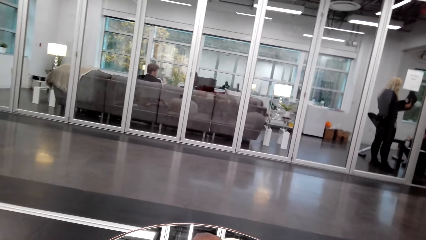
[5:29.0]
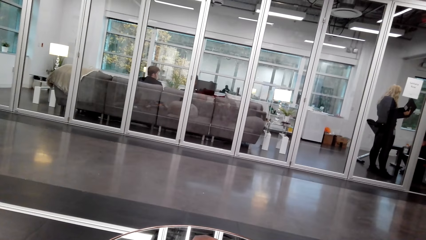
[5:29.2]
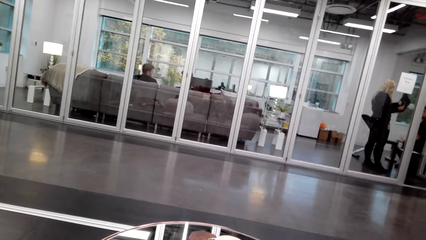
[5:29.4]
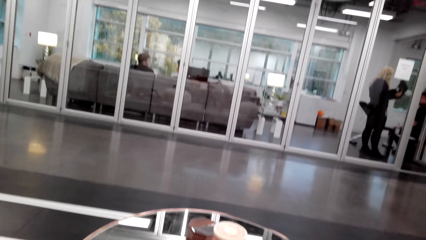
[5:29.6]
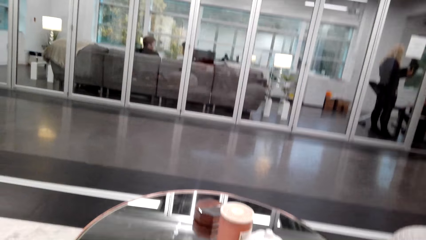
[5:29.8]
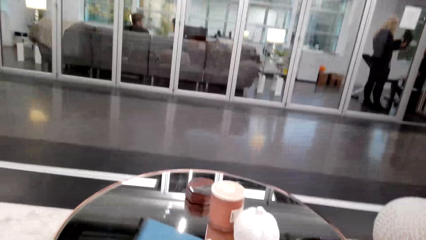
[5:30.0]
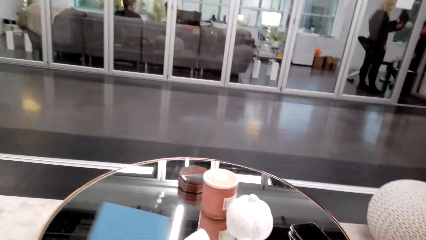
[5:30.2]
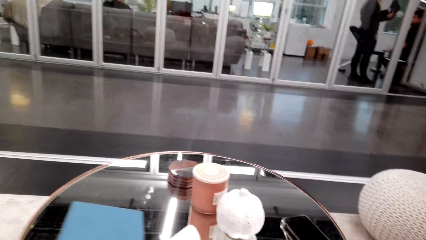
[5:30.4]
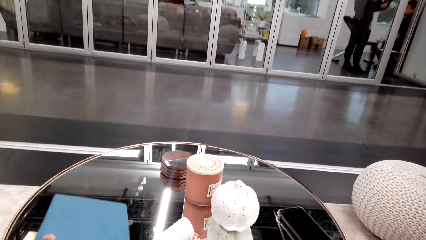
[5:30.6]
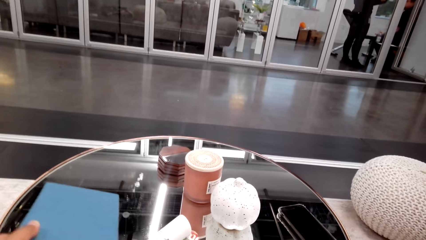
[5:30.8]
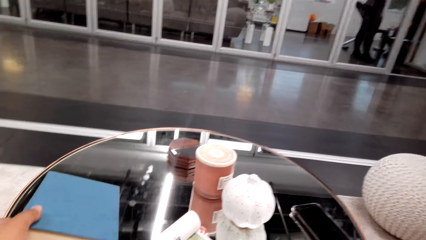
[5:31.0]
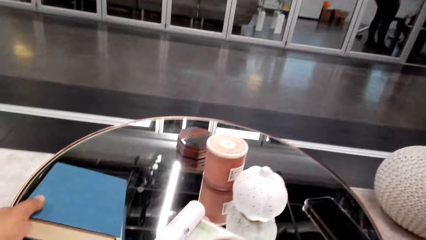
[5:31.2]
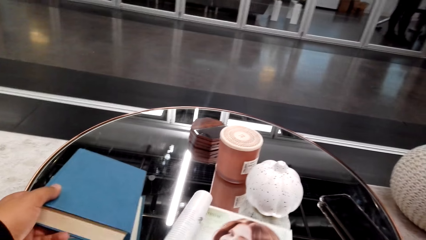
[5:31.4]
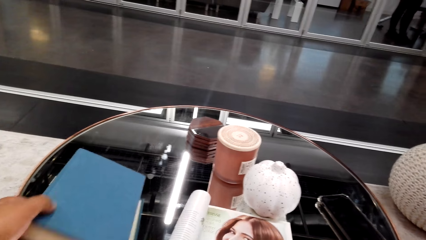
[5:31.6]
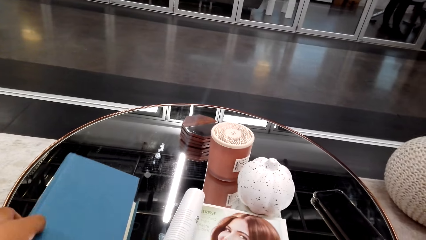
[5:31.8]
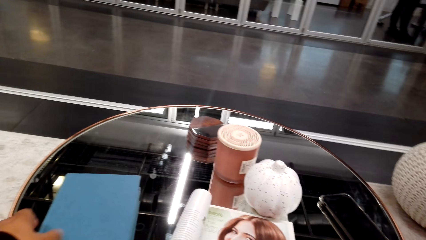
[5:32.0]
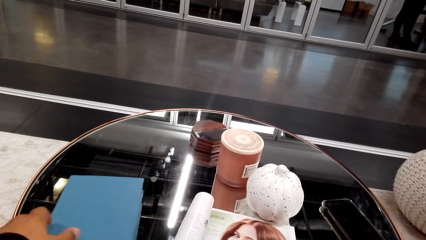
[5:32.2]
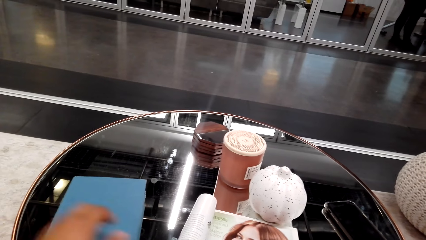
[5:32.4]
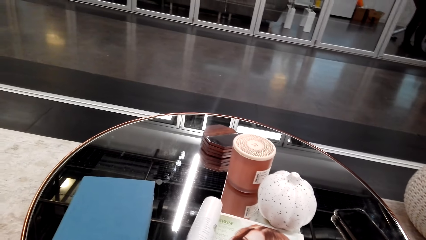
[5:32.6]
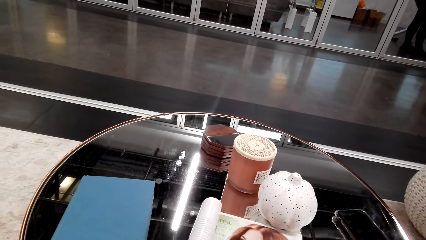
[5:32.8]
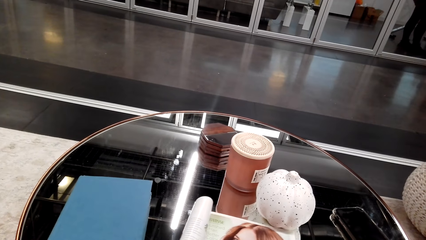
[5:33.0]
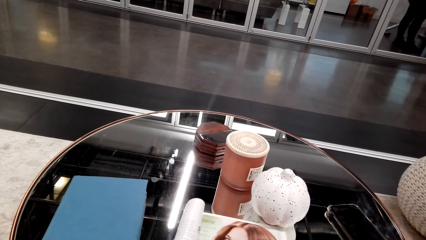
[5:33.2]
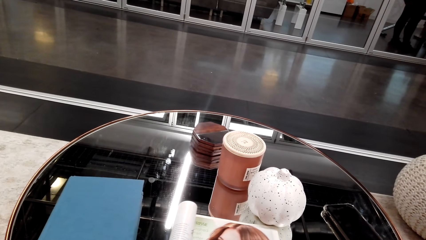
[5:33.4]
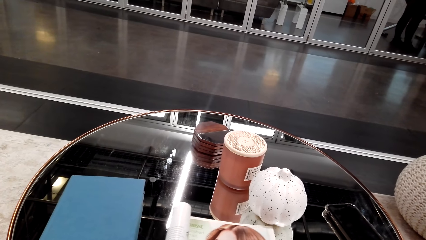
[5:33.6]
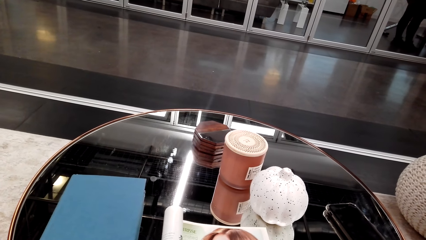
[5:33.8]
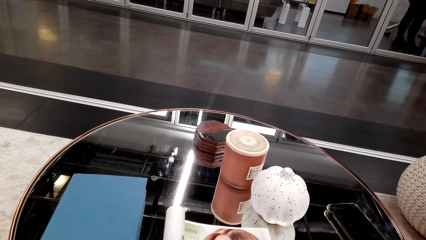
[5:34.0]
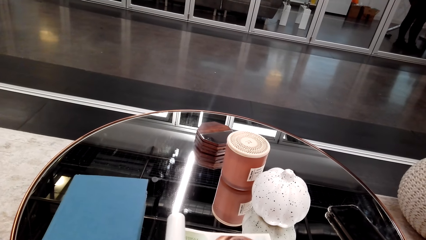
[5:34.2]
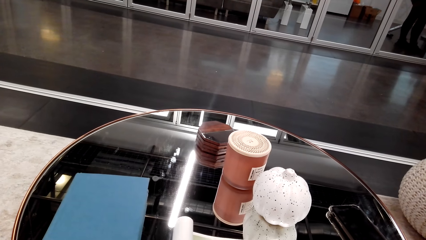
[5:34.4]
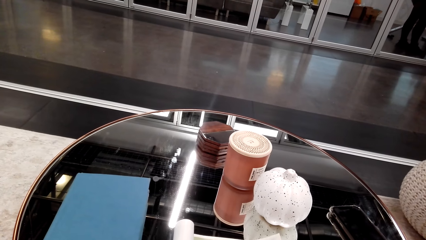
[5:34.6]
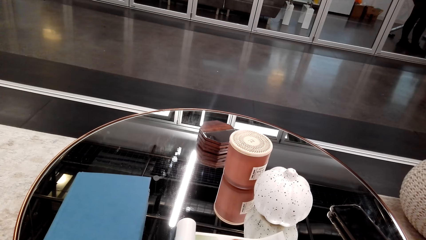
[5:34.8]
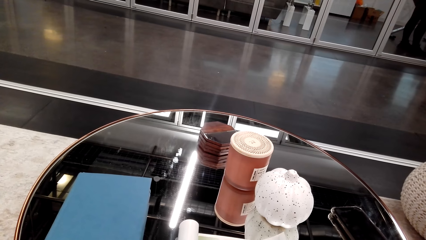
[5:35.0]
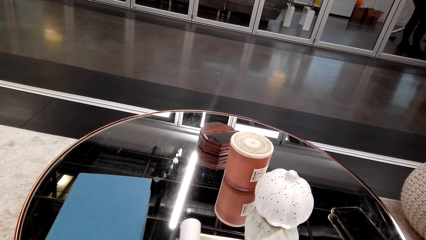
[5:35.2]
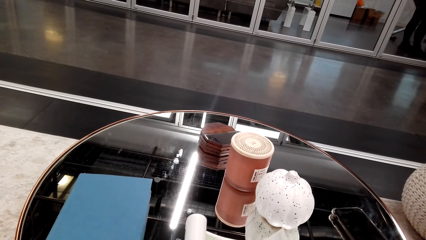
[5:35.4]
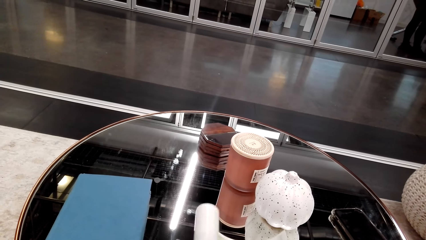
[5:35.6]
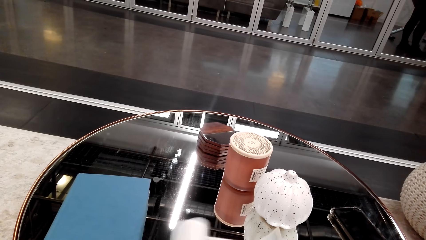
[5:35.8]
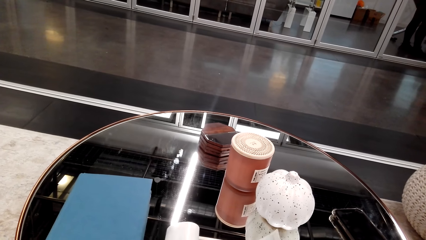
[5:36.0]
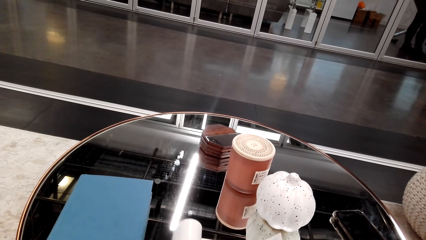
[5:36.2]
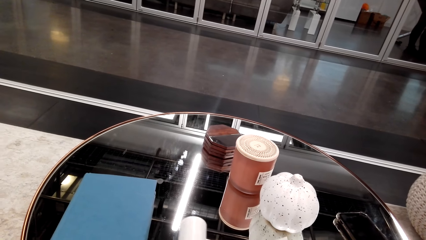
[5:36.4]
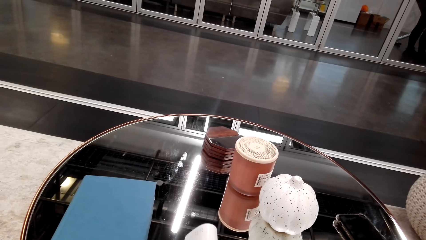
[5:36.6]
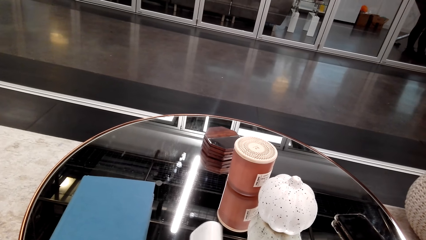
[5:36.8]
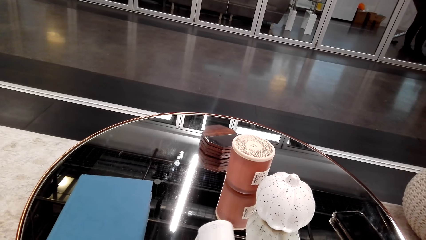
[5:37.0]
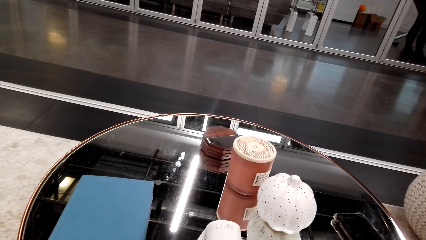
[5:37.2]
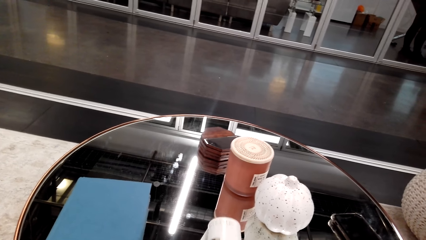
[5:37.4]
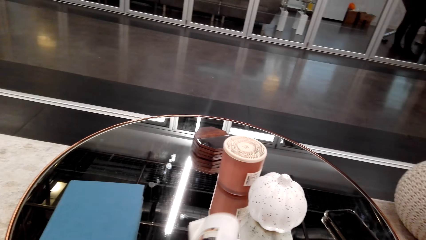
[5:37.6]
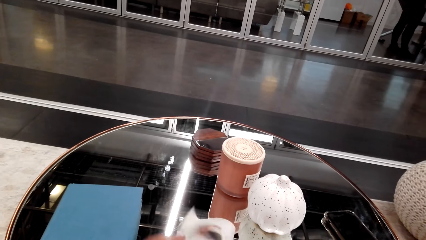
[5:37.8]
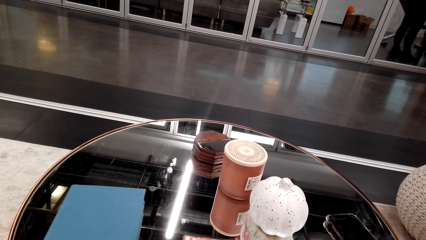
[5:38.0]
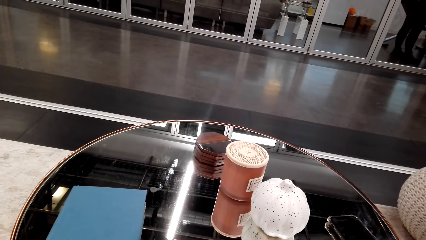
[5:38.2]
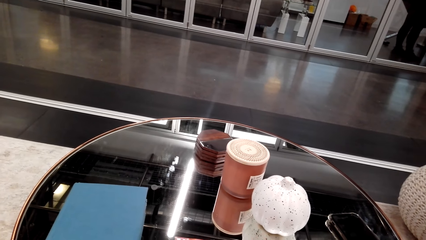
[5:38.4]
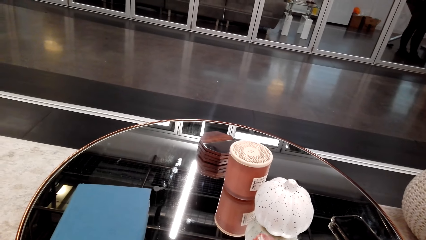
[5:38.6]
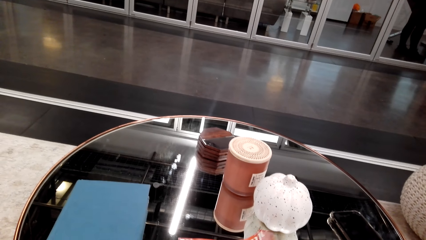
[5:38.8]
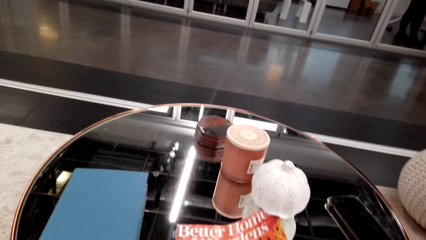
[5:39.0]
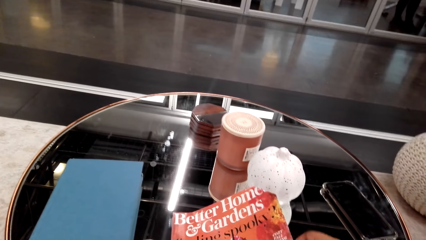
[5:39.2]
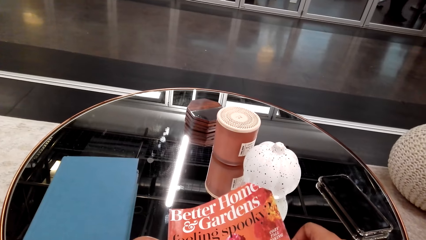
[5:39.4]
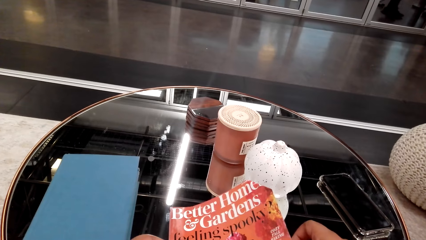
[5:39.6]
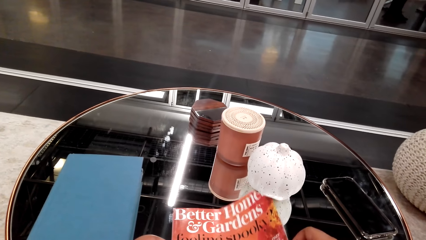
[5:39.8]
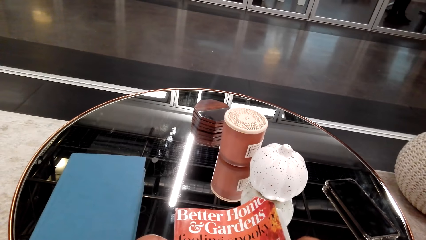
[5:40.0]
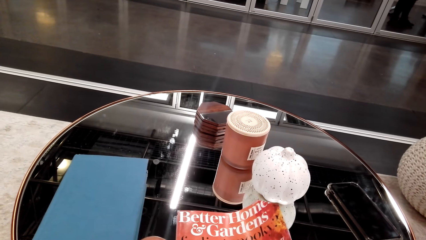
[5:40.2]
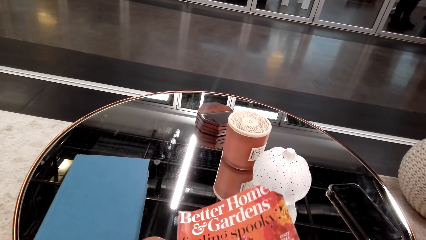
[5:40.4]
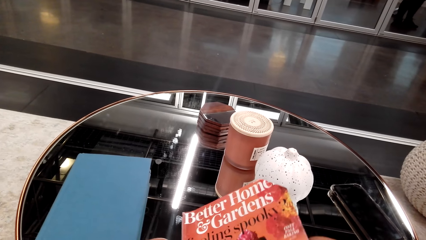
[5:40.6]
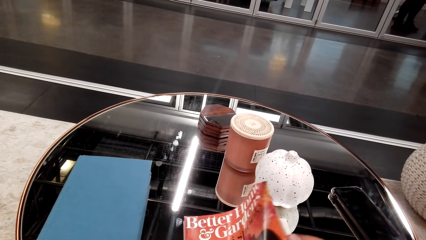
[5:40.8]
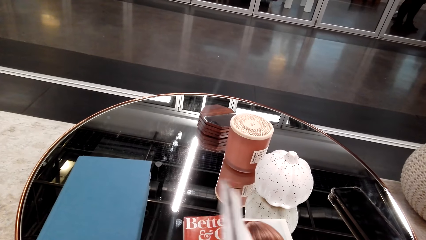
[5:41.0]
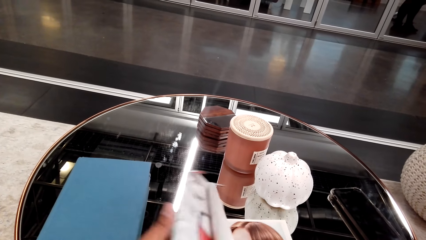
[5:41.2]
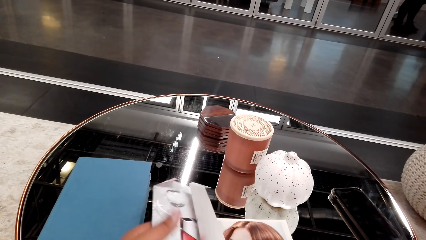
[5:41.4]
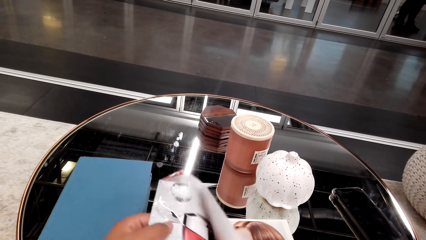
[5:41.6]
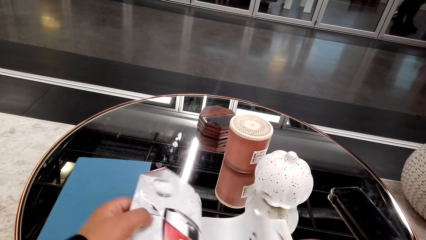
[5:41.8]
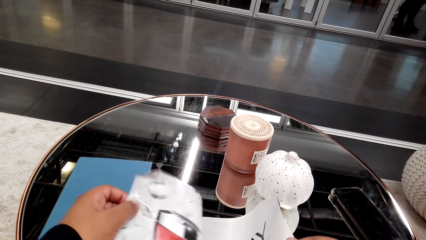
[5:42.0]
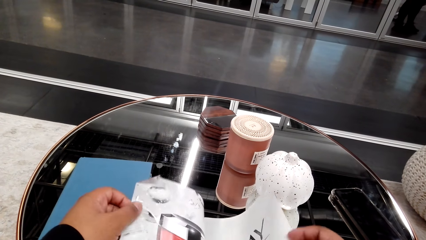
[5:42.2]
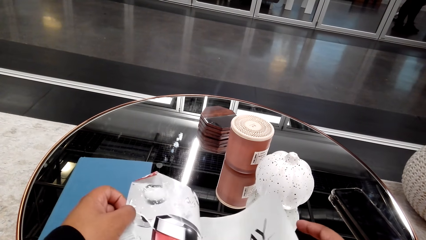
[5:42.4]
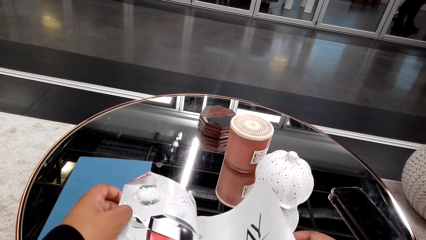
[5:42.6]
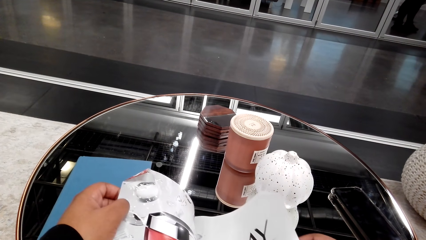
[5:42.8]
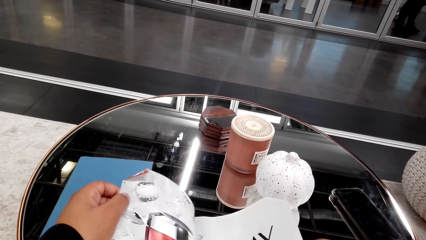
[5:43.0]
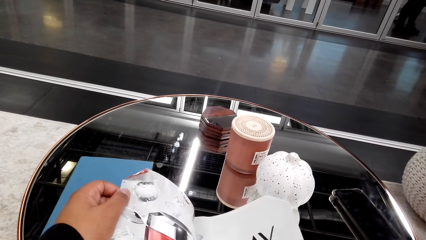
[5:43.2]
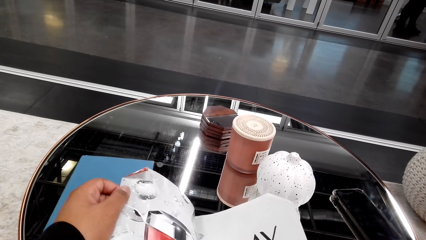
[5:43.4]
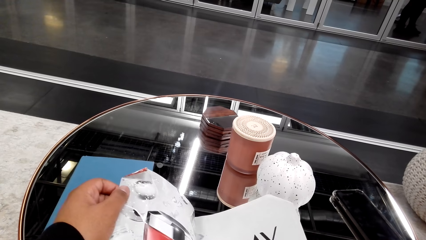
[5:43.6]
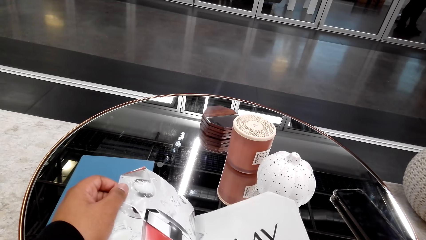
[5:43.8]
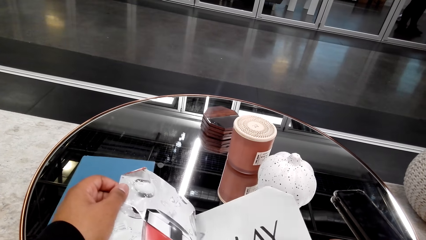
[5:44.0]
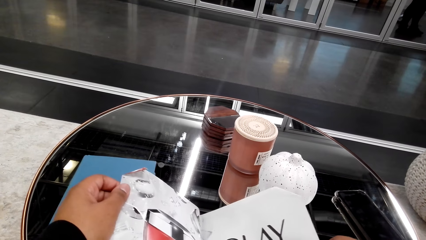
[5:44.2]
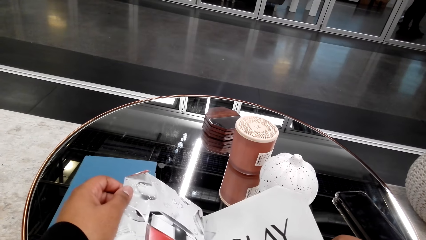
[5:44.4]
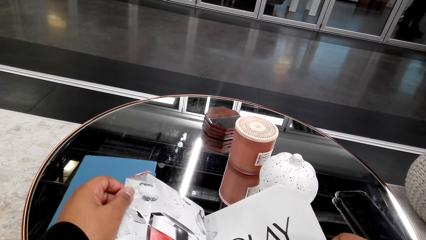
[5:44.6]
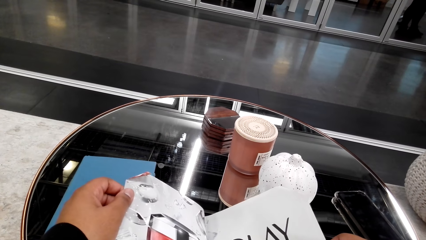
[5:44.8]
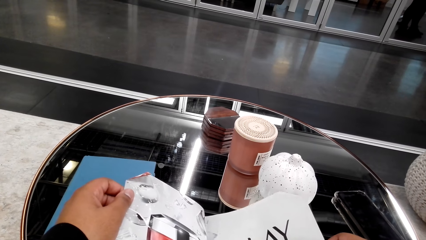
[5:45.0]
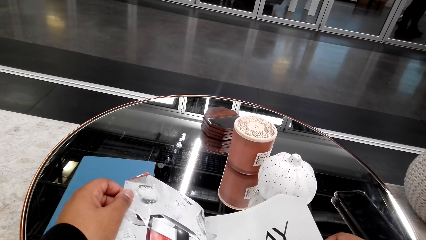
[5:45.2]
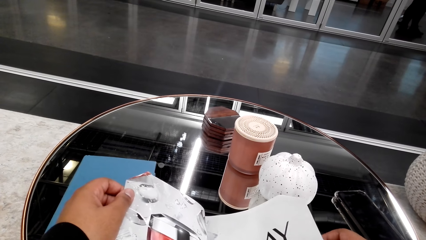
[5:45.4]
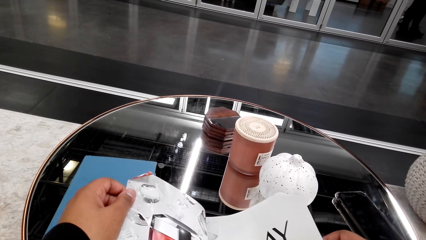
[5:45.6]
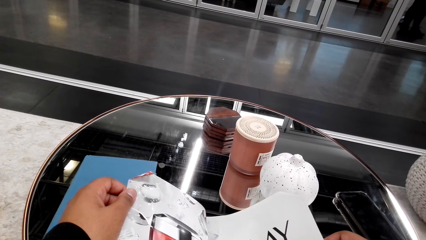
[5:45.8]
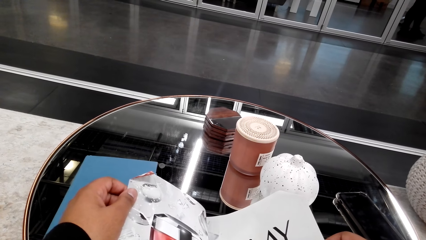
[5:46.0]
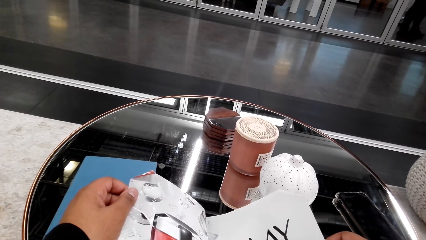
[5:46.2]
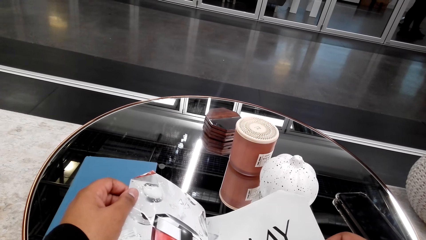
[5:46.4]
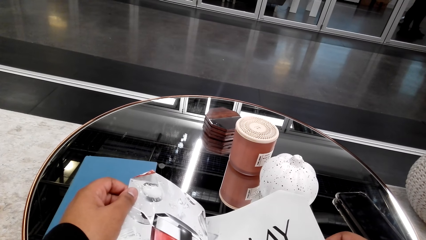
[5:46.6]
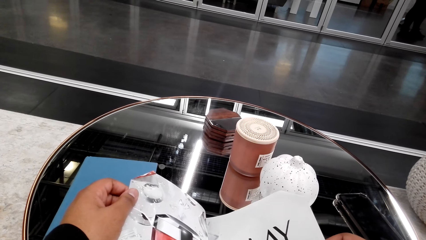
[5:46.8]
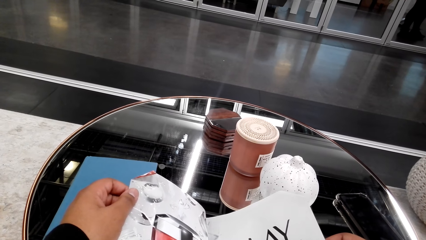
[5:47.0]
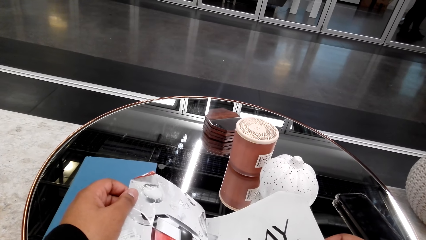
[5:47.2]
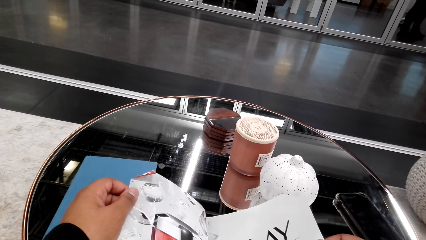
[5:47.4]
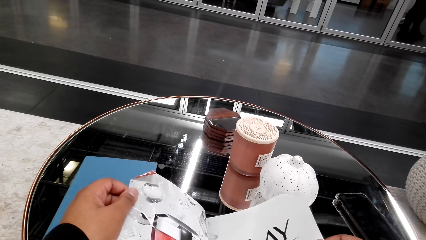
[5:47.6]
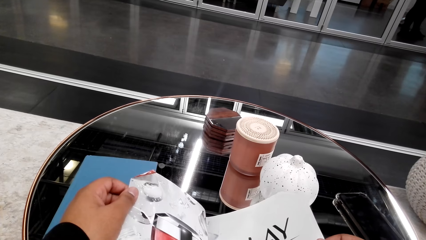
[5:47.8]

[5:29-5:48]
The camera wearer looks around the house. They place the book on the table. They hold a magazine. They read the magazine. They flip a page. They read the magazine. They open the magazine. They flip a page. They read the magazine.
